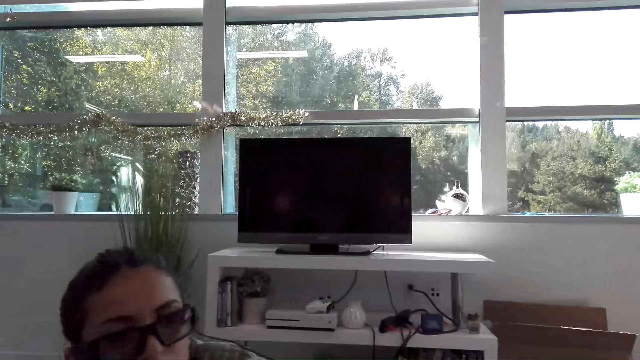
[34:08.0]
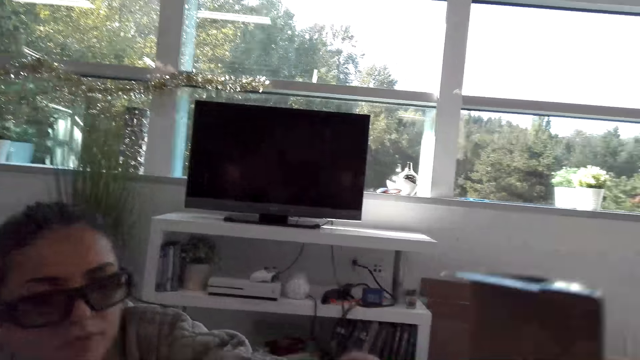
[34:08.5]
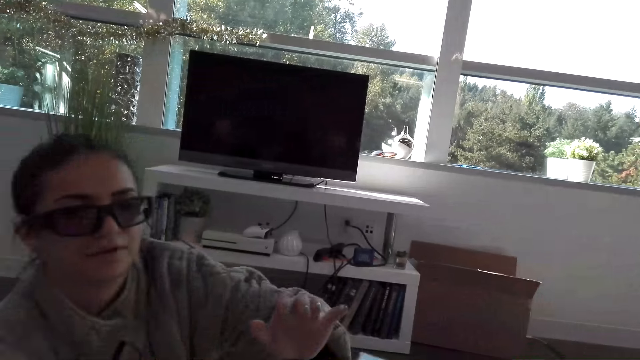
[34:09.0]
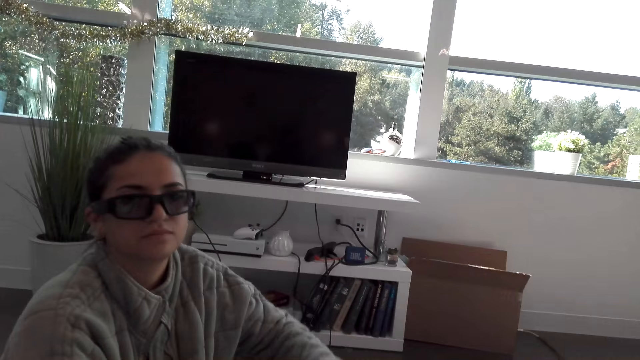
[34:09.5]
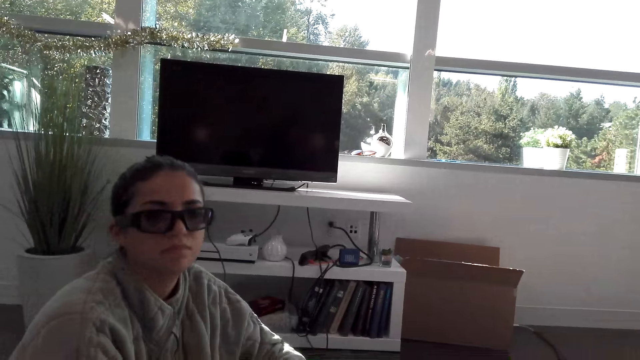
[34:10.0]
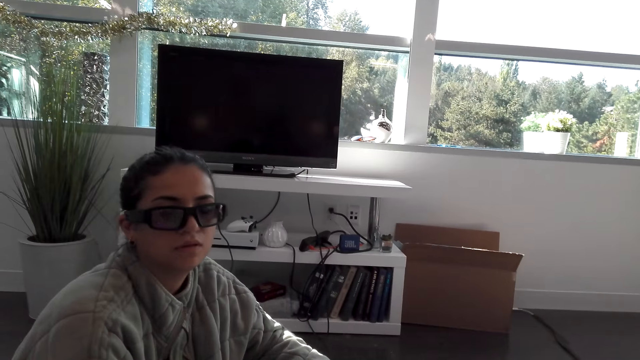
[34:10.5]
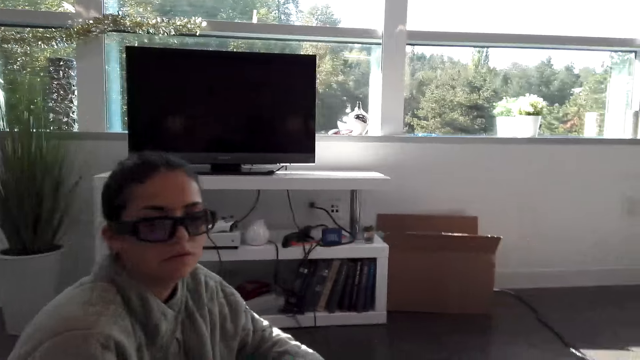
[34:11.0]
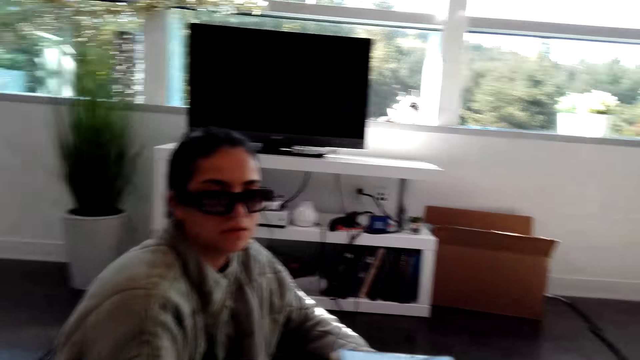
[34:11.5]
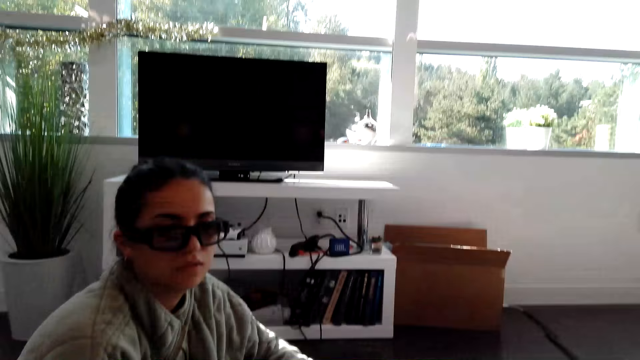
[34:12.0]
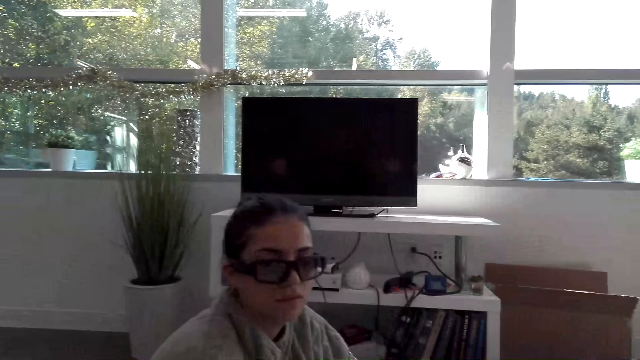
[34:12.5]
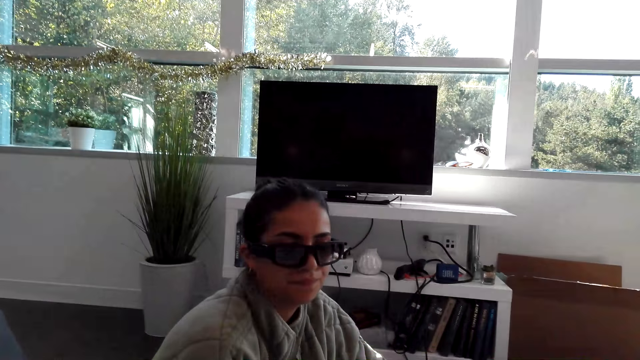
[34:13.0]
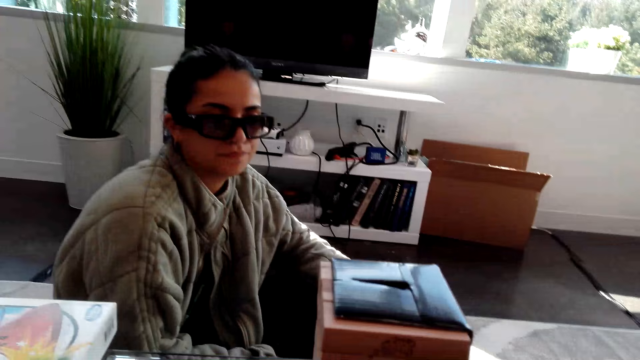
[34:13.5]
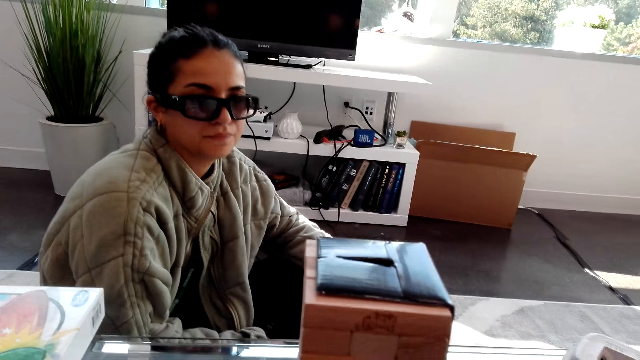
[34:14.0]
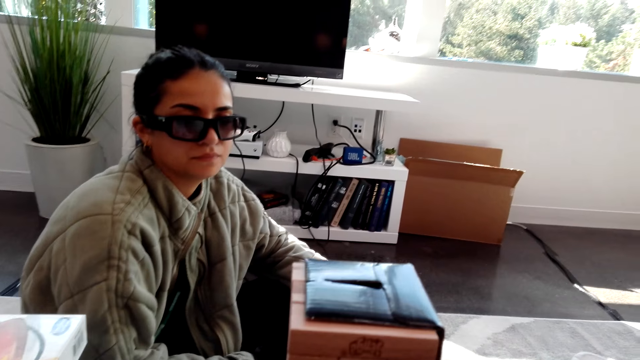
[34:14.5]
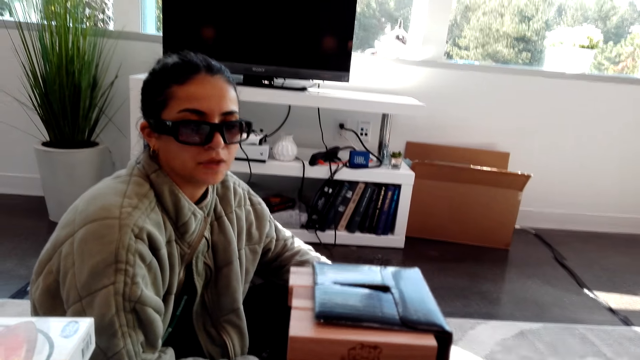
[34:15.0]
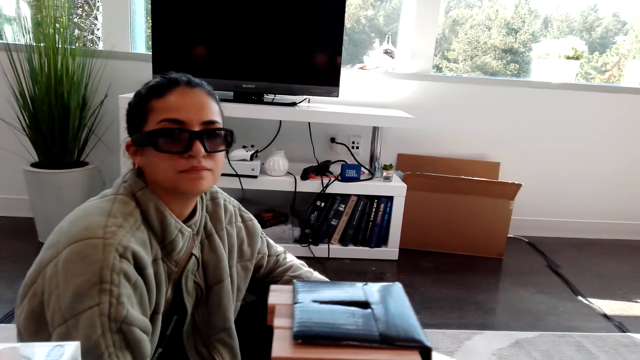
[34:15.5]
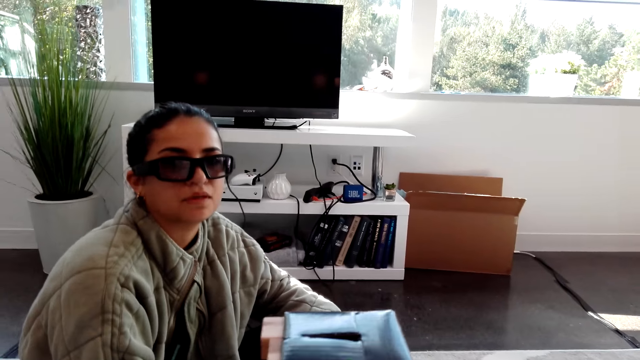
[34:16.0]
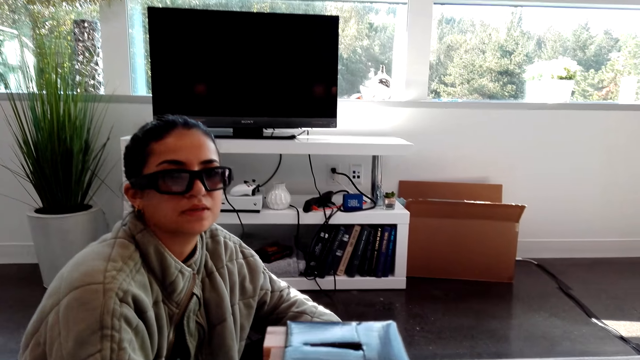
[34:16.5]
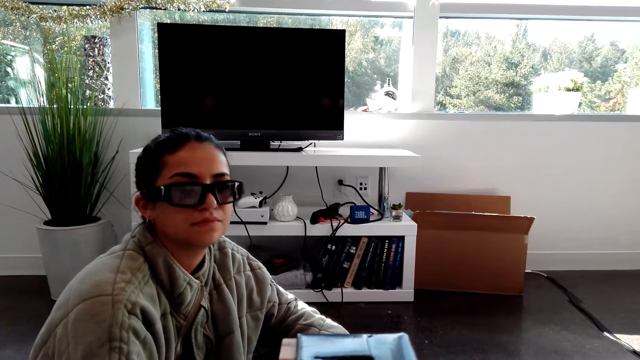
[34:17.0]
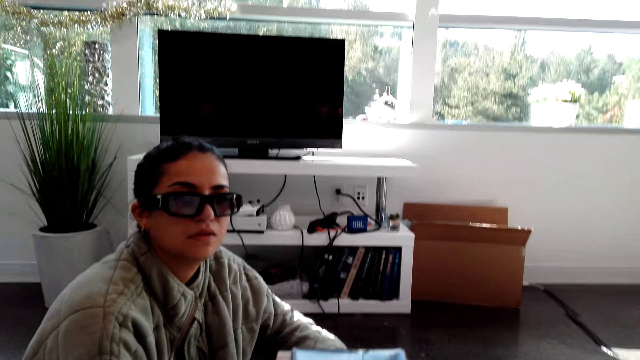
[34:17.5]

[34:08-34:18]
The camera wearer moves a box. They look at the box on a table.

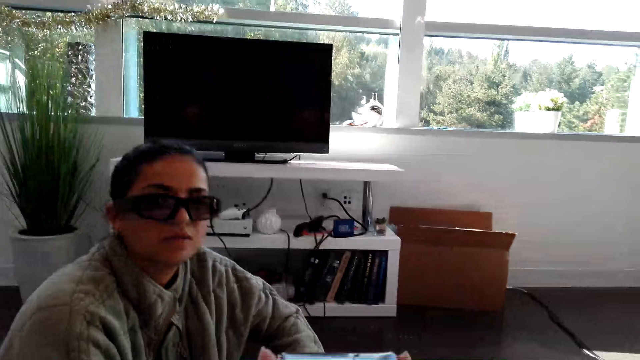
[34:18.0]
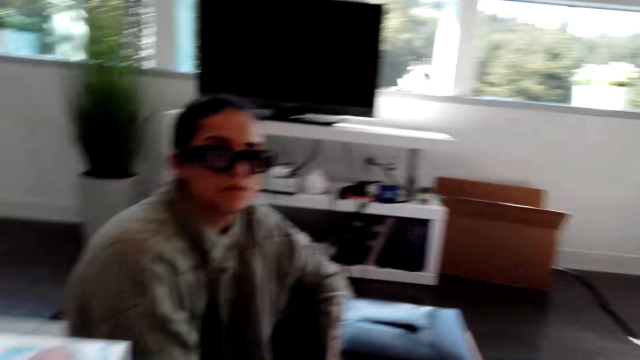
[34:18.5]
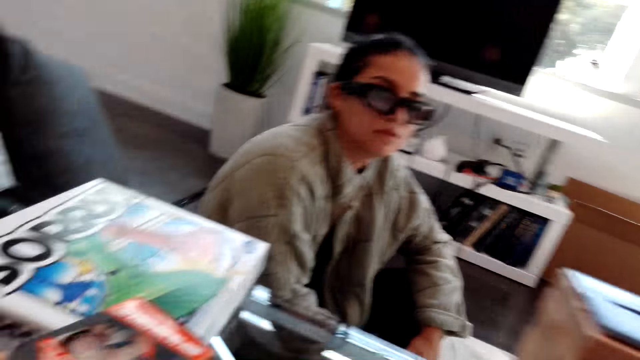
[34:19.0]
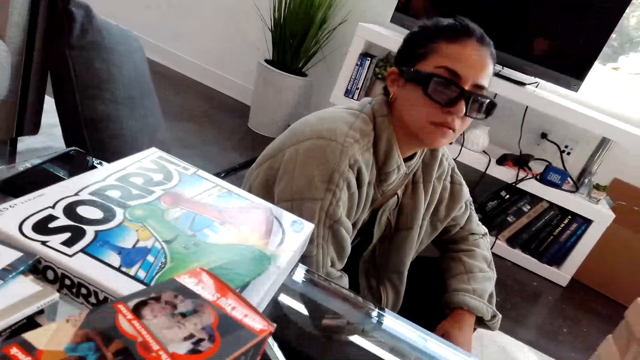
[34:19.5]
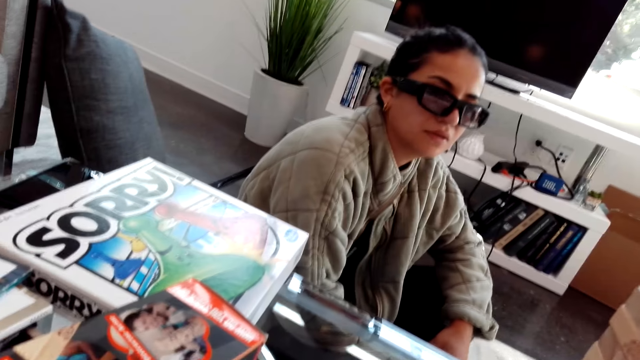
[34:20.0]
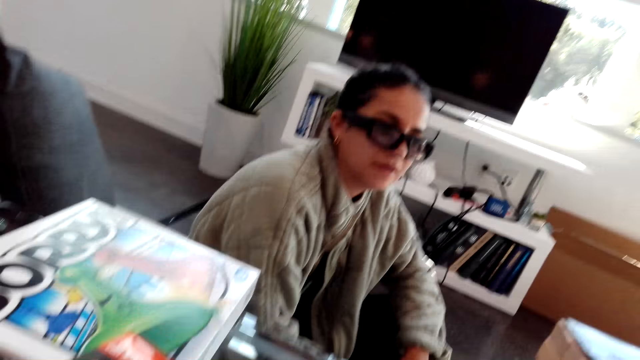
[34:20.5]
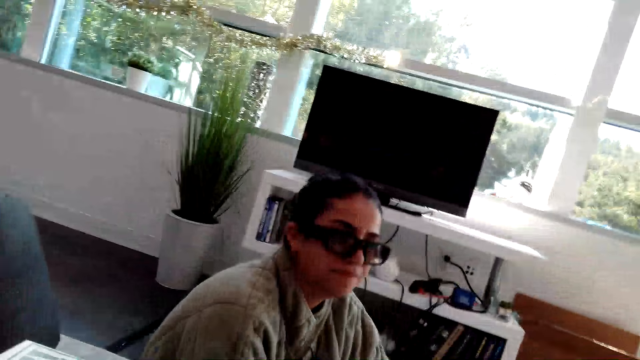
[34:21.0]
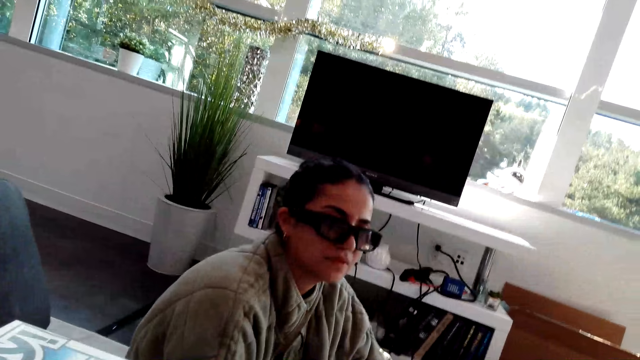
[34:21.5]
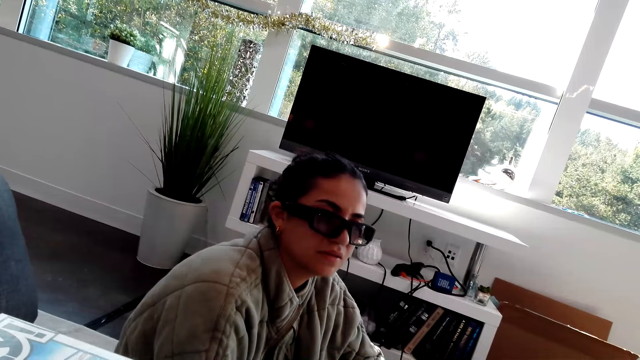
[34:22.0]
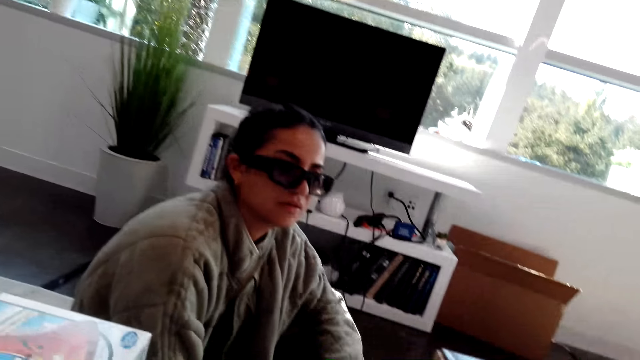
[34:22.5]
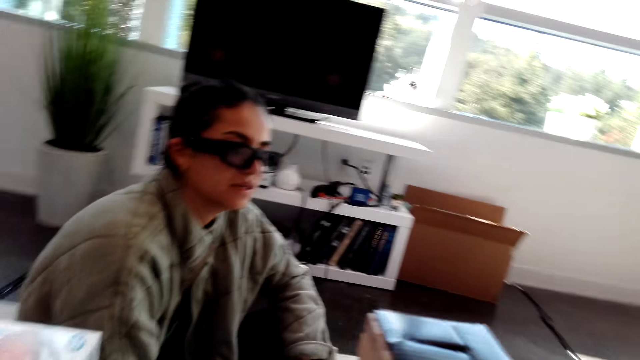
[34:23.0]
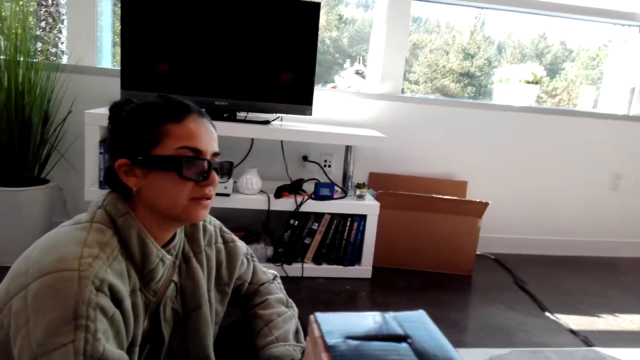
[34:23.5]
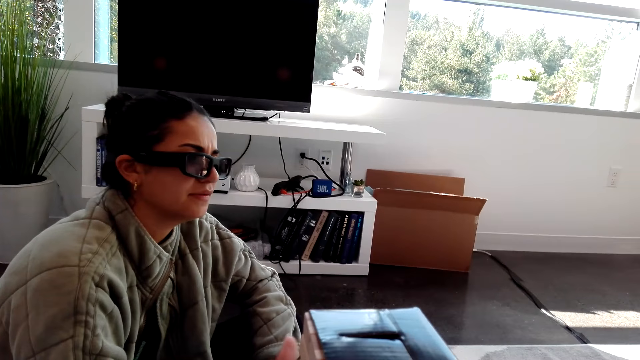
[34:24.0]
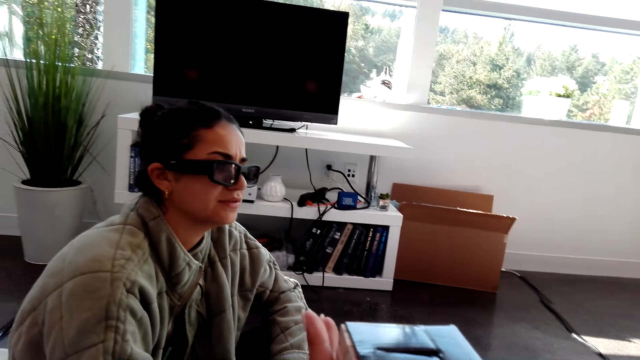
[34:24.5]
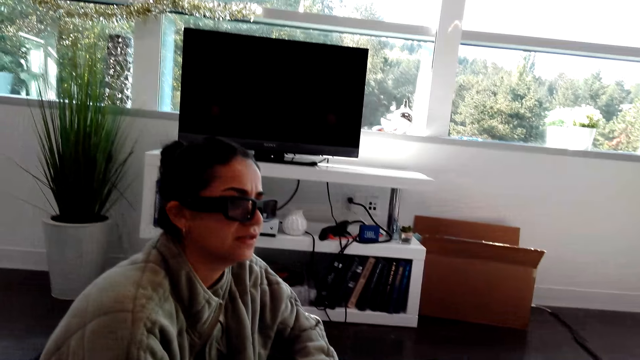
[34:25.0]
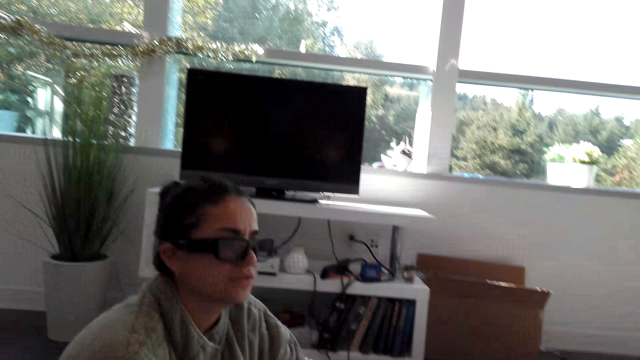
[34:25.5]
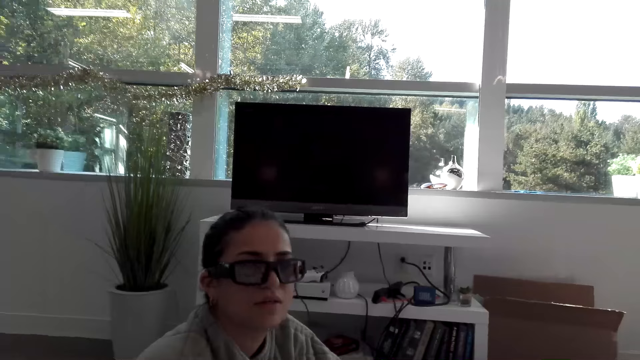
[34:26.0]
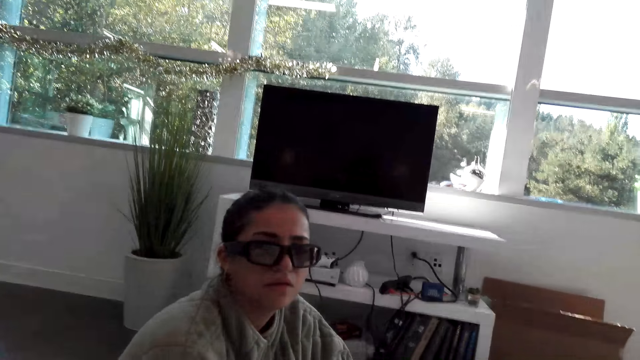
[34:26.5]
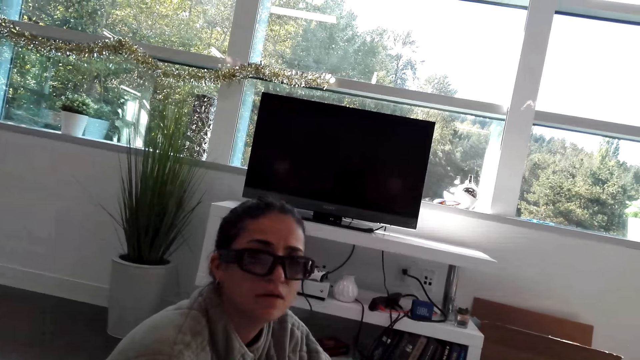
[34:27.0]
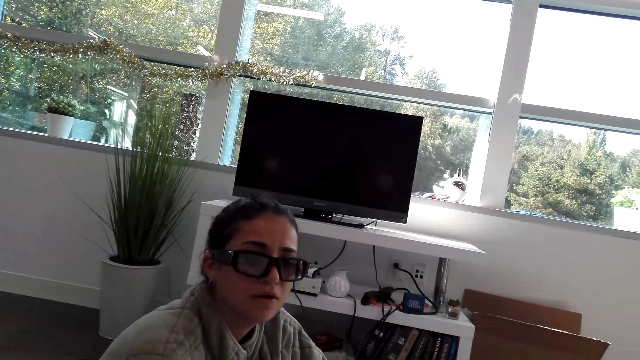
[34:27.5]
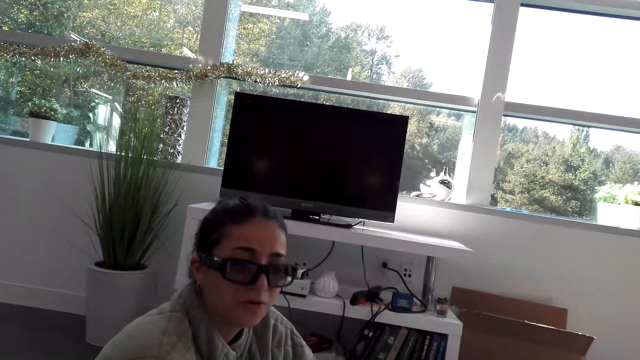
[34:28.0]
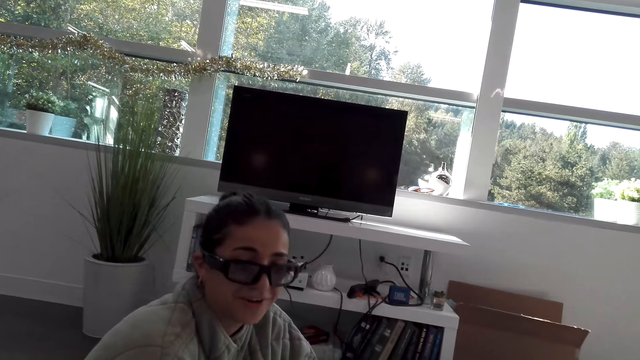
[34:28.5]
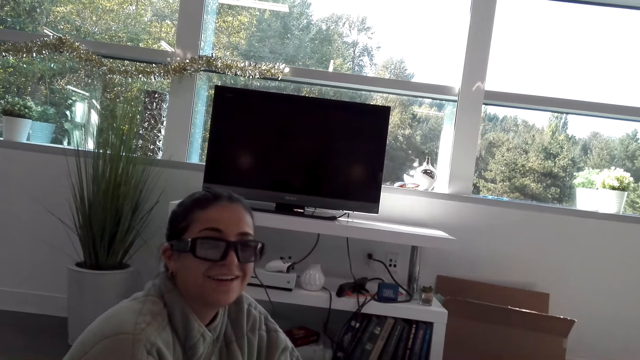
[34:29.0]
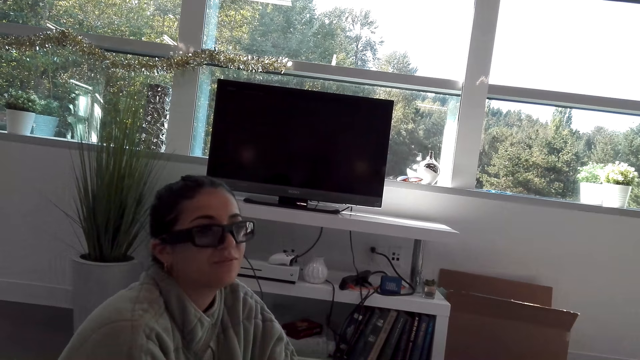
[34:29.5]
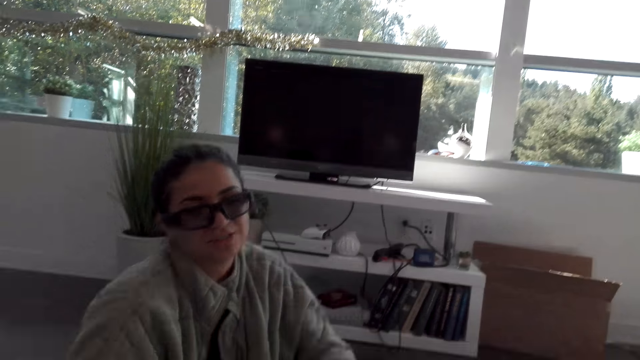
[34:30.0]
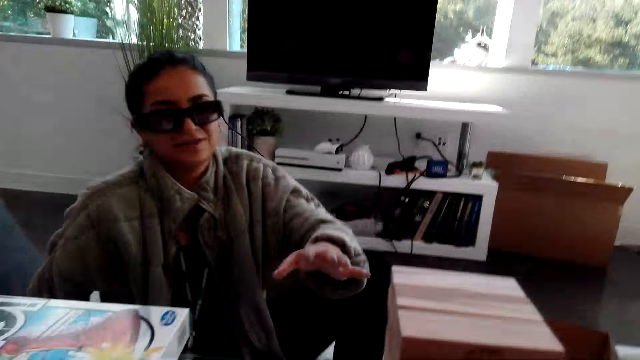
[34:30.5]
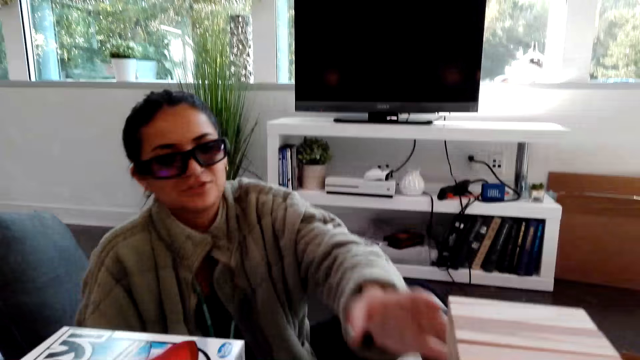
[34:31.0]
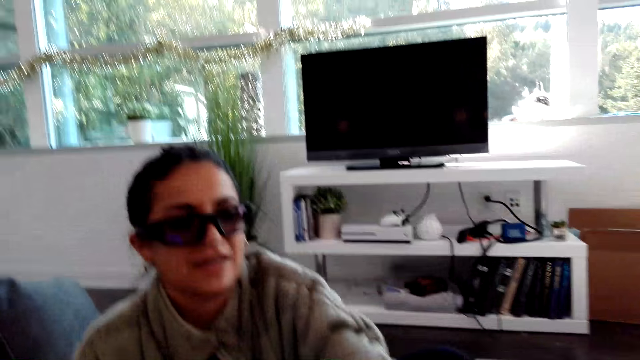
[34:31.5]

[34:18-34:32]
The camera wearer looks at a woman. The woman moves her head.
